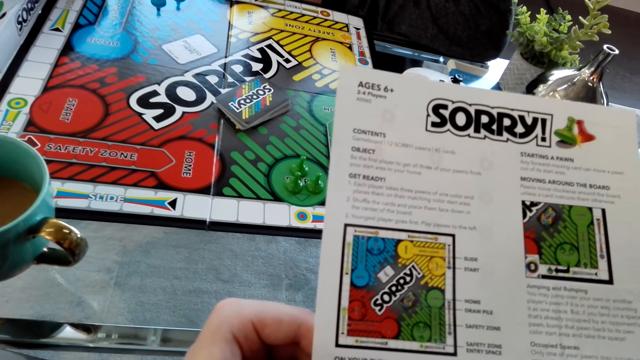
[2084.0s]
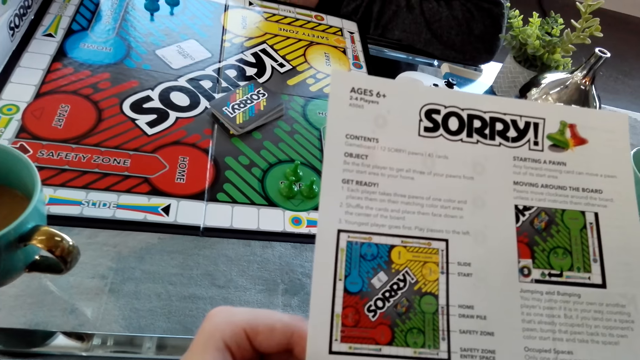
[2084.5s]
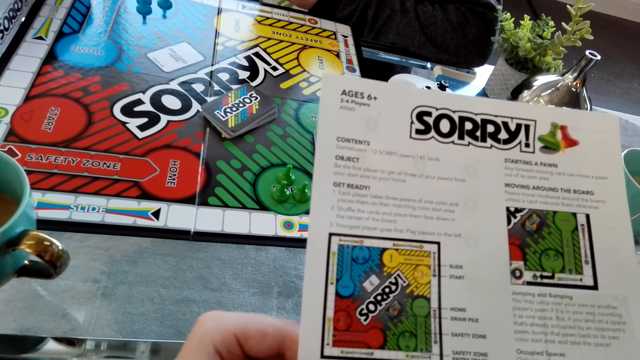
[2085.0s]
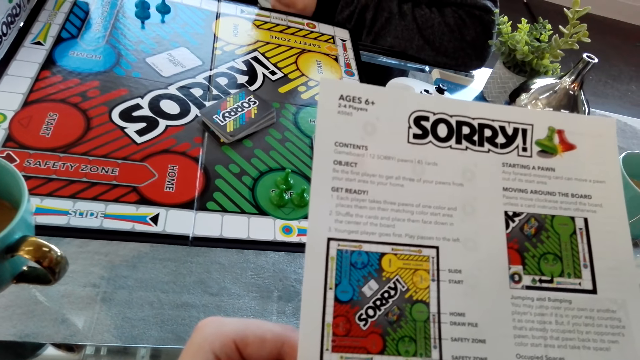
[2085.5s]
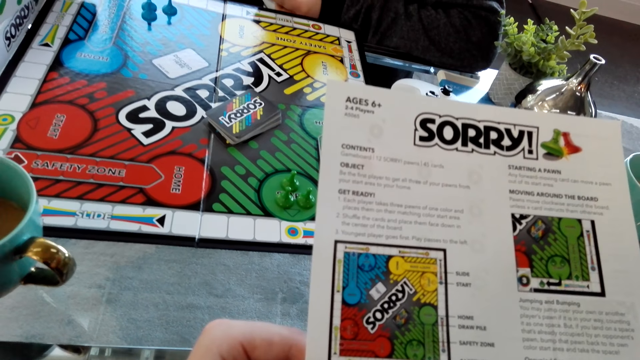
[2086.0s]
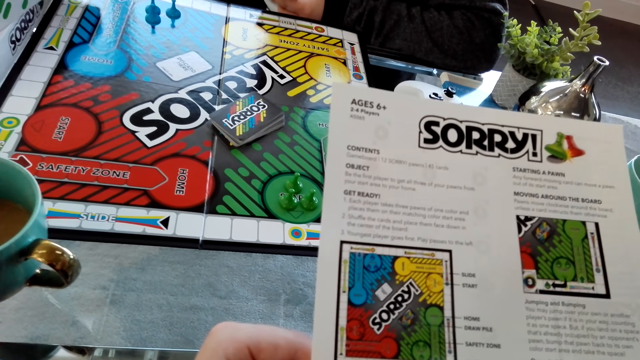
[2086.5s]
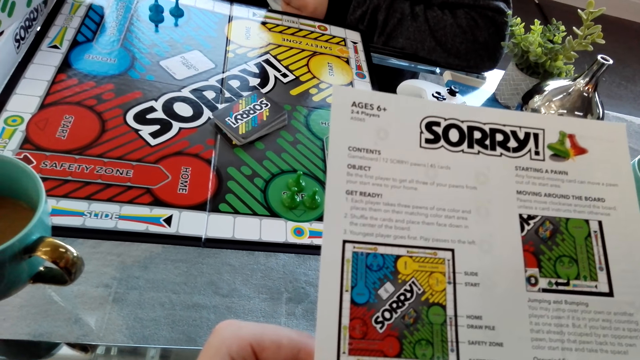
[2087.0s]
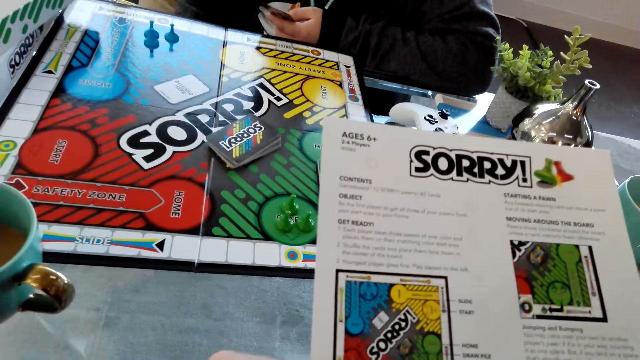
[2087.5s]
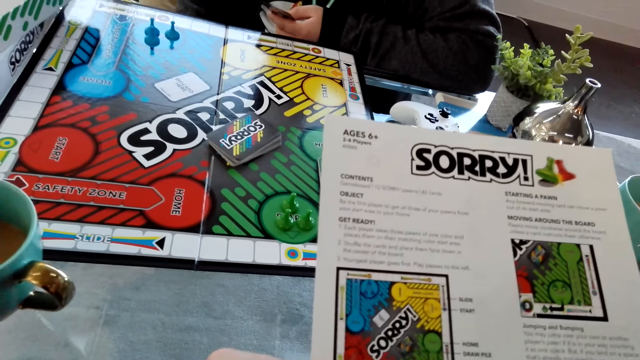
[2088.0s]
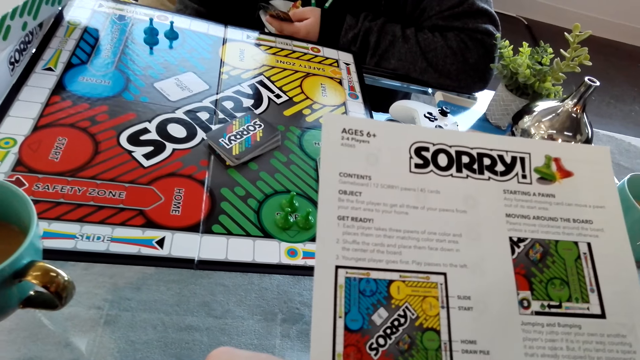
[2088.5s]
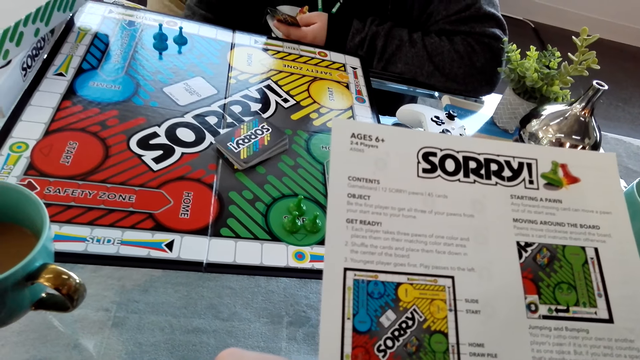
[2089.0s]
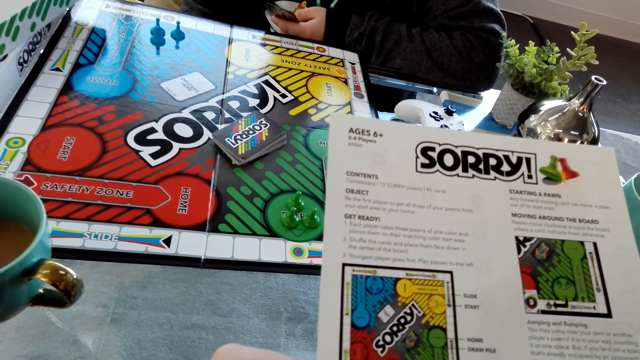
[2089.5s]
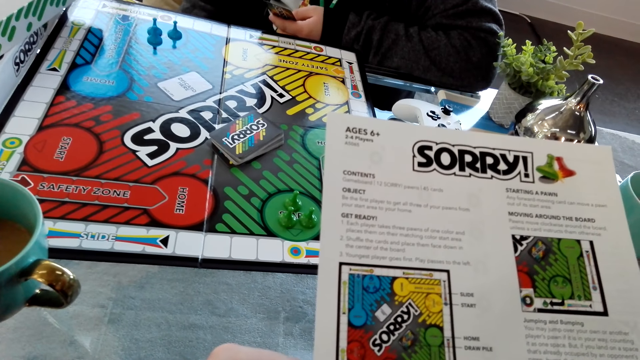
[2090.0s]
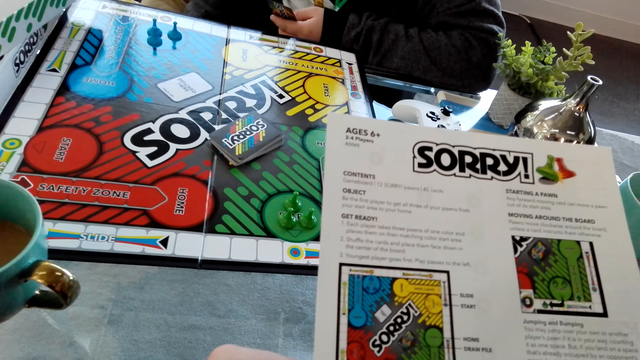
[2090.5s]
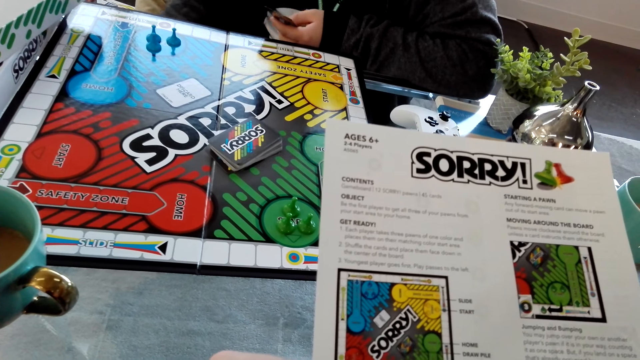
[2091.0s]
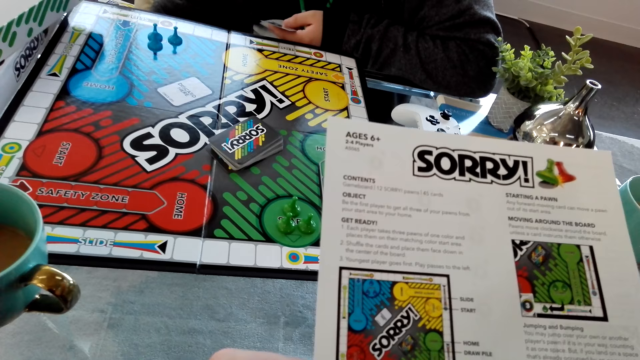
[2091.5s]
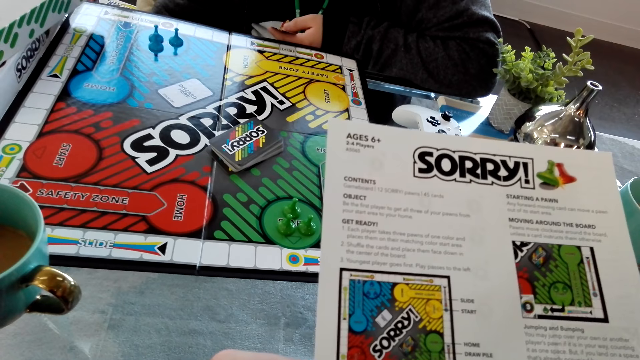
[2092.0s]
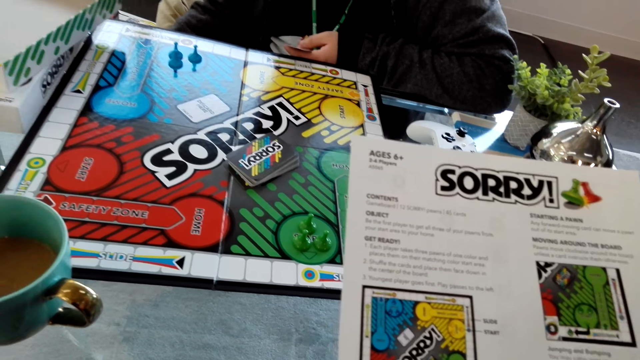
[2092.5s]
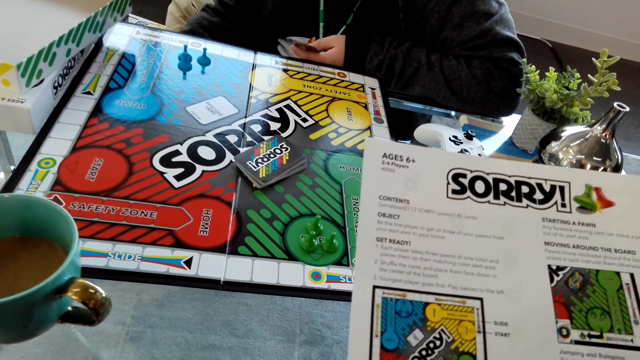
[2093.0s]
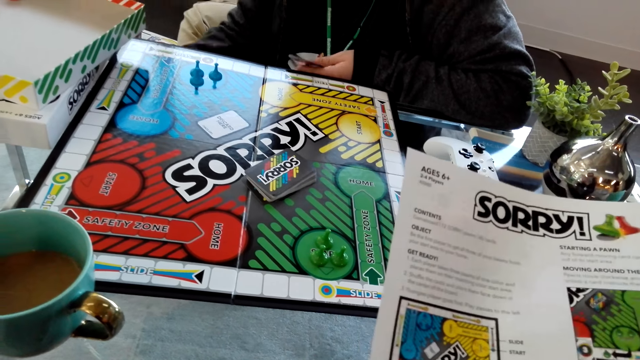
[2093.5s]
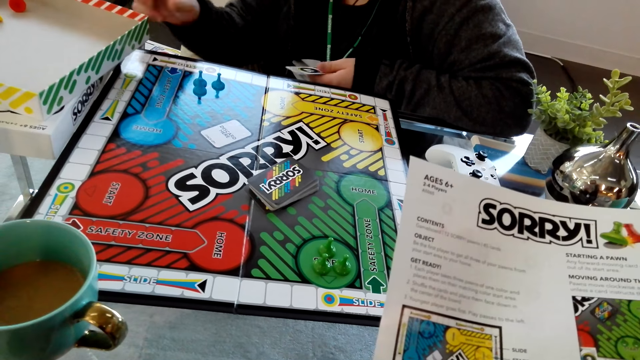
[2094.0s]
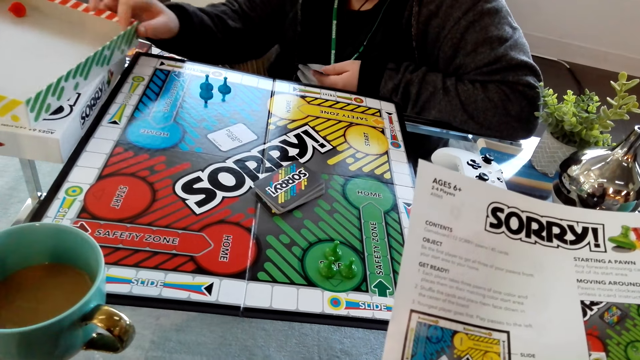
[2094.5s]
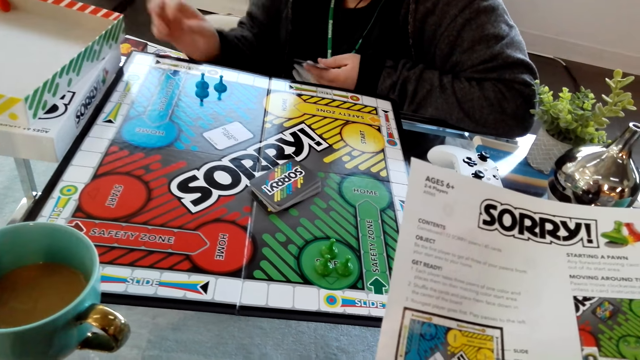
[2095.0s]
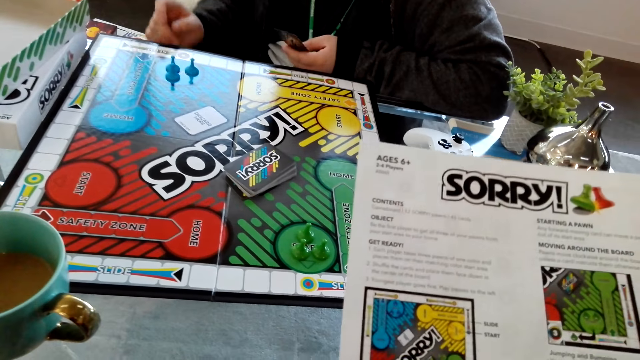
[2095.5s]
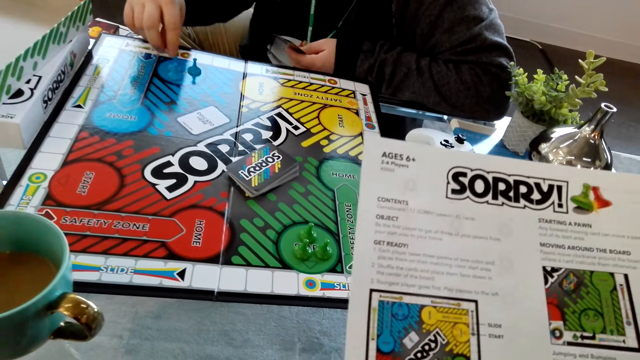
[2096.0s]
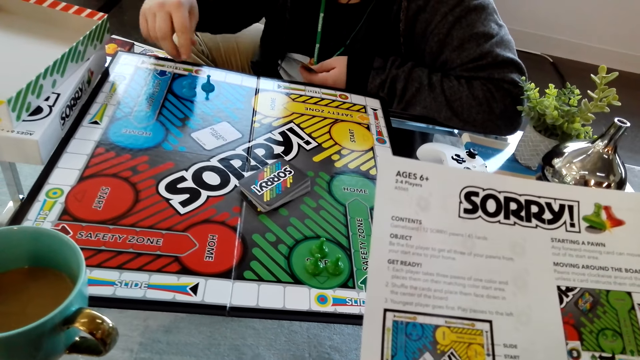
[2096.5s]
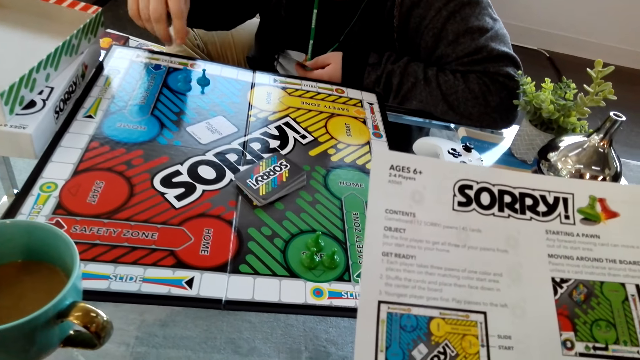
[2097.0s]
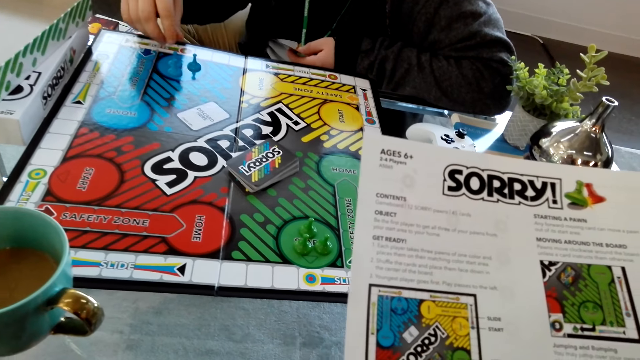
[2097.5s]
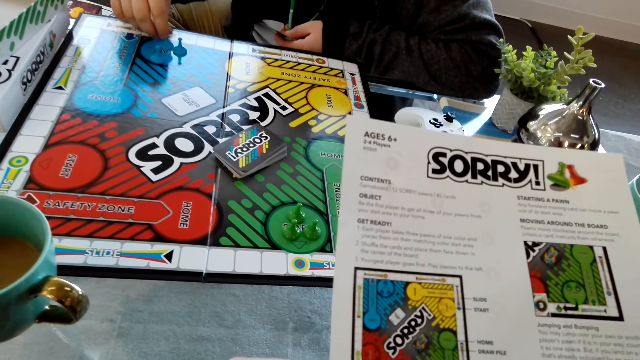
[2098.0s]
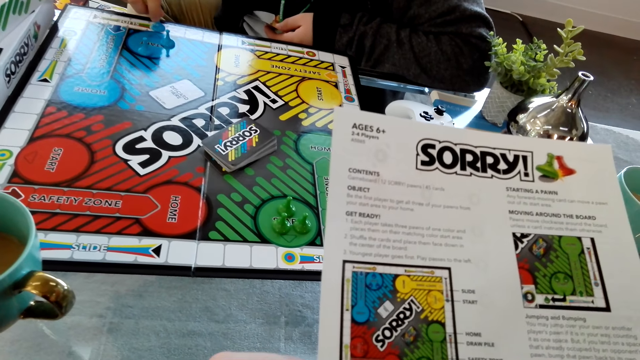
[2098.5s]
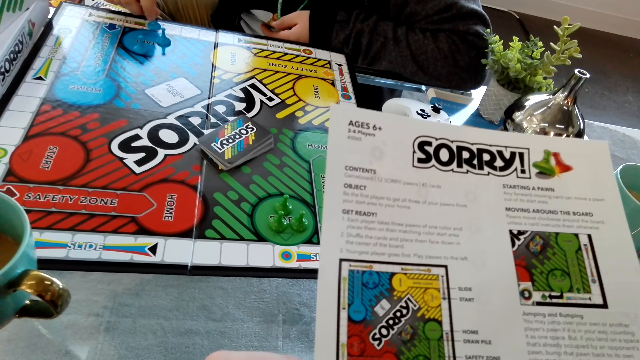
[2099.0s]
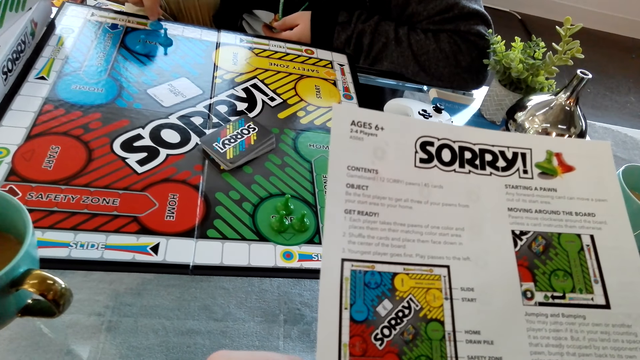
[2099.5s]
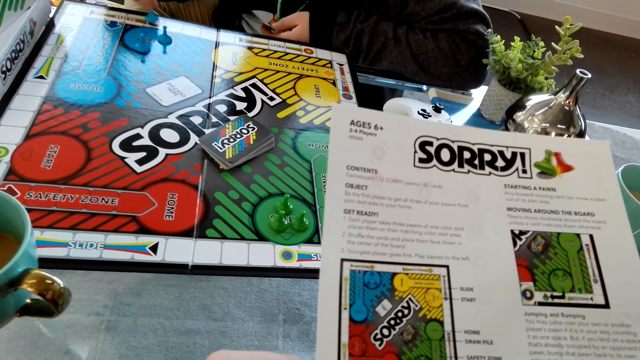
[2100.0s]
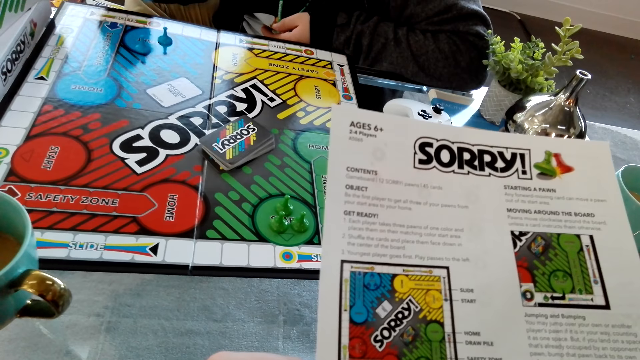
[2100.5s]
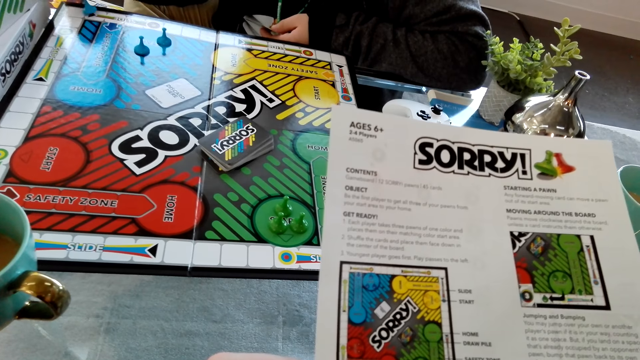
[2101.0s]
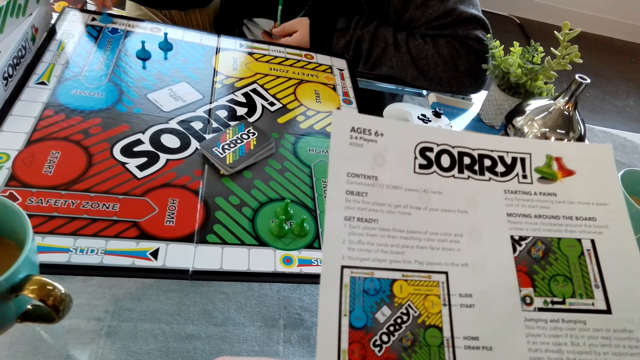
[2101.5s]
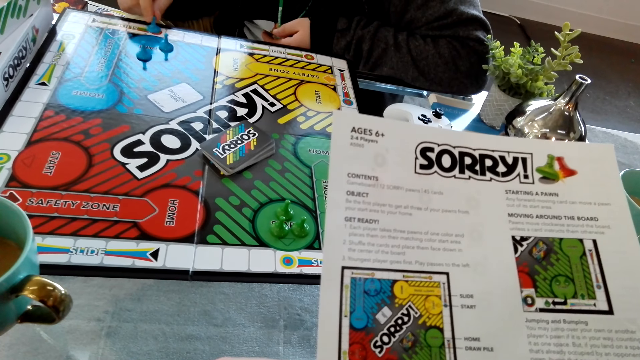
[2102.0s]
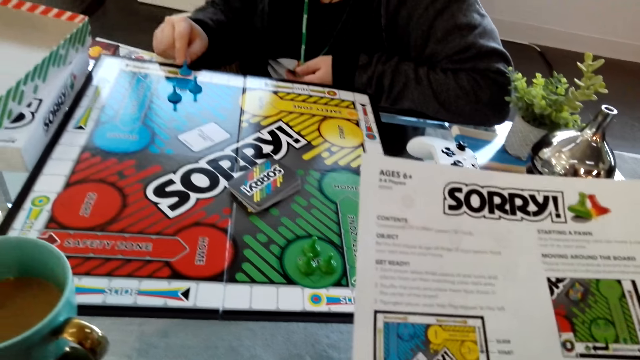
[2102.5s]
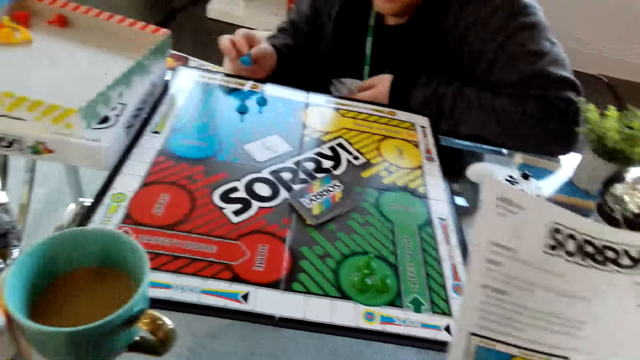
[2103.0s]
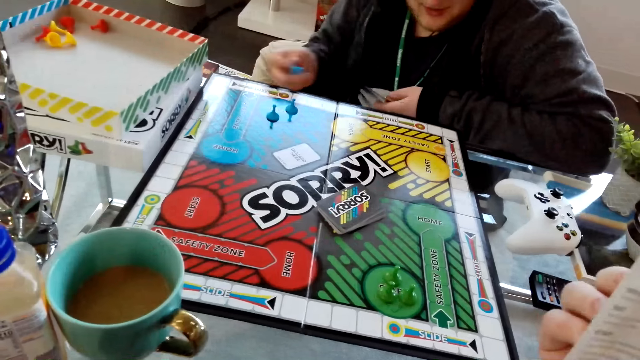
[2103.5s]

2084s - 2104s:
The camera wearer reads the instruction manual. A person dialogues. The person moves the box on the table and dialogues with the camera wearer. The person plays the sorry game and moves the pawn on the game board.
